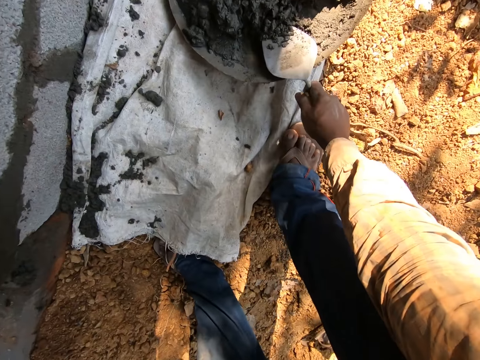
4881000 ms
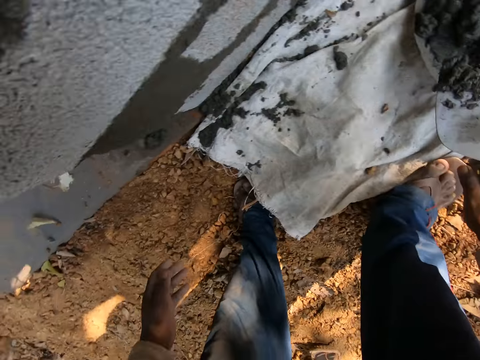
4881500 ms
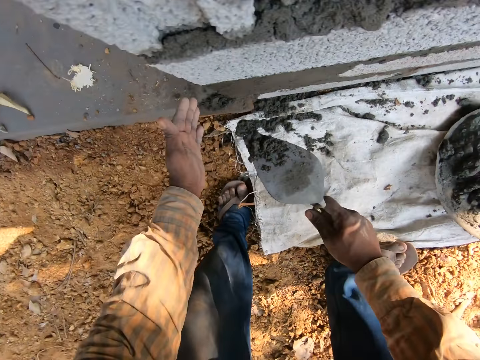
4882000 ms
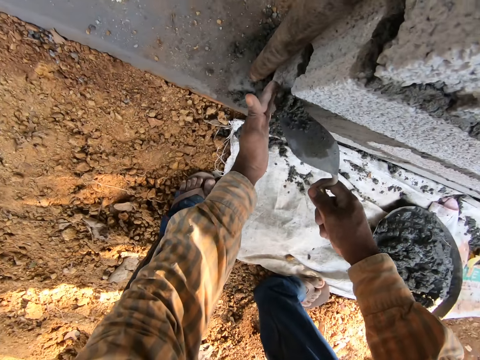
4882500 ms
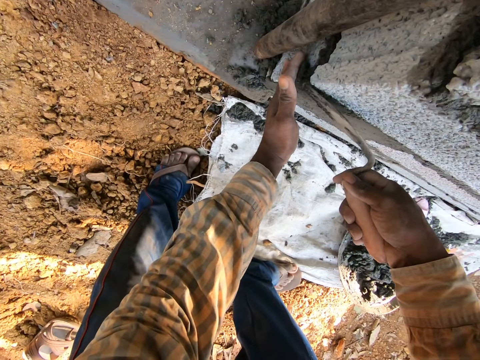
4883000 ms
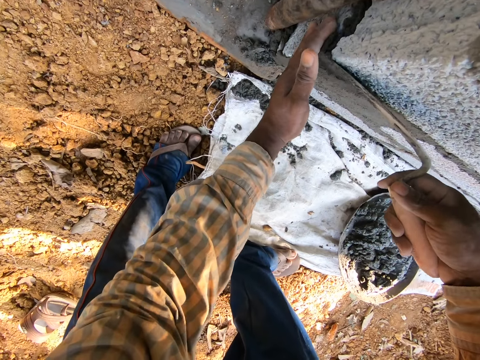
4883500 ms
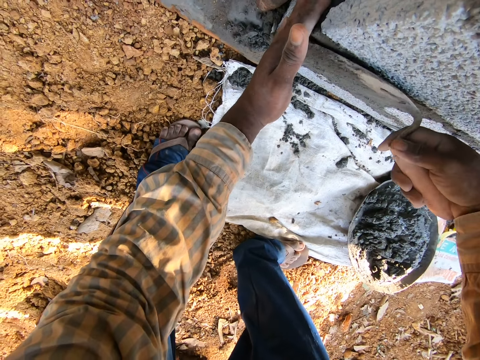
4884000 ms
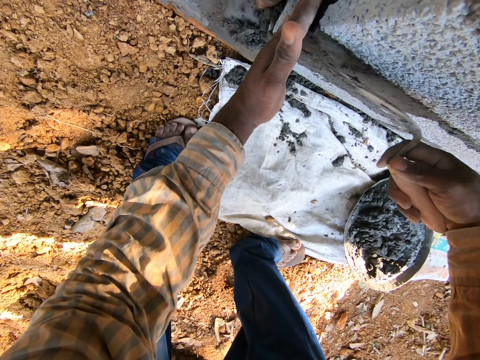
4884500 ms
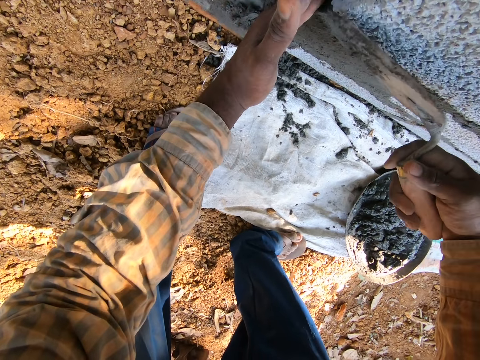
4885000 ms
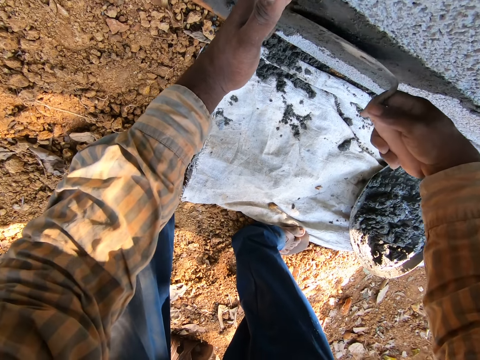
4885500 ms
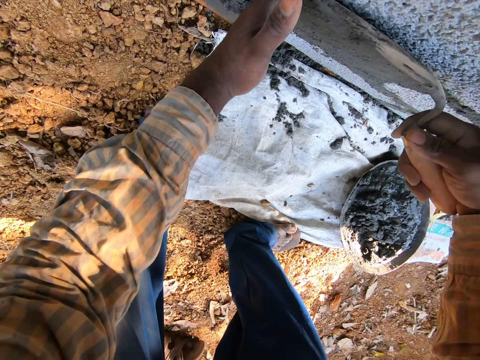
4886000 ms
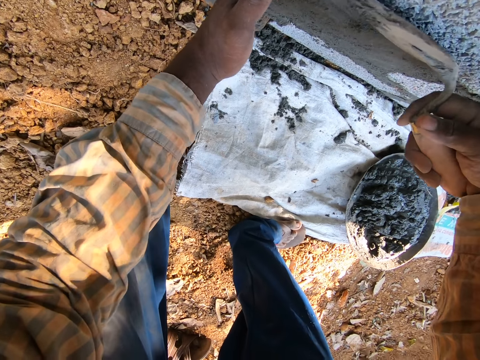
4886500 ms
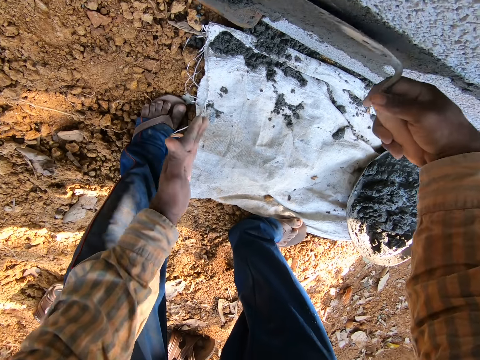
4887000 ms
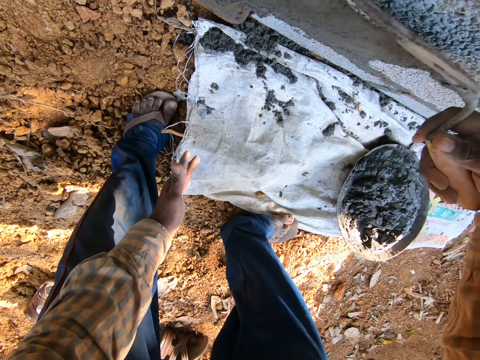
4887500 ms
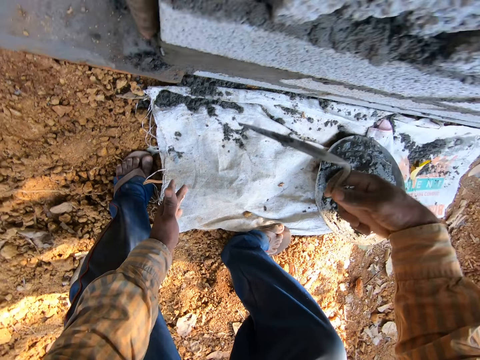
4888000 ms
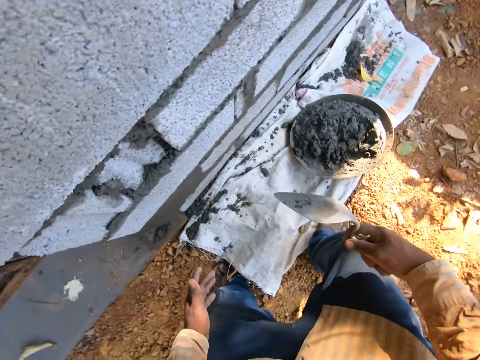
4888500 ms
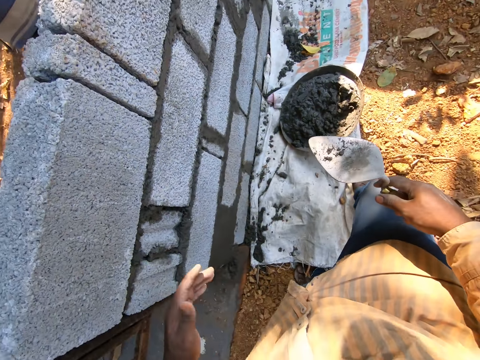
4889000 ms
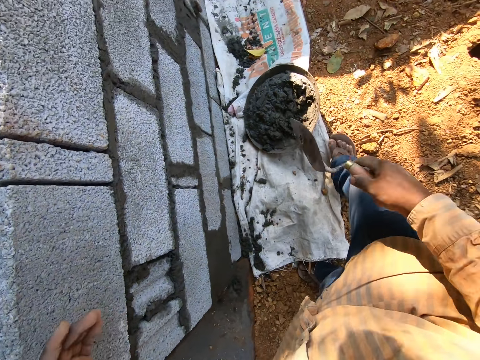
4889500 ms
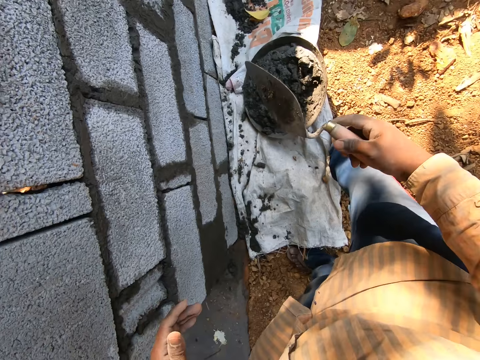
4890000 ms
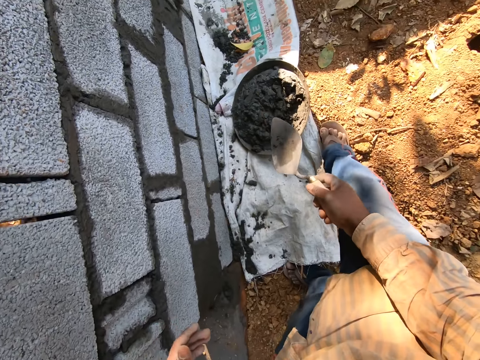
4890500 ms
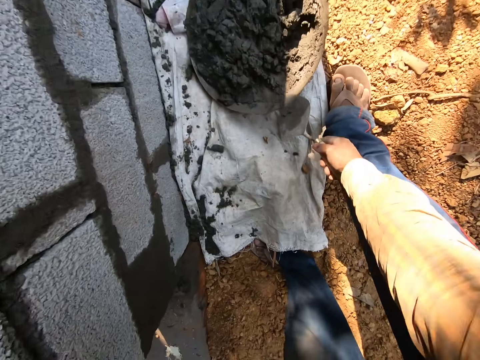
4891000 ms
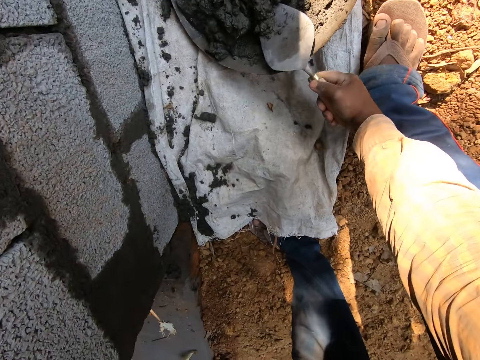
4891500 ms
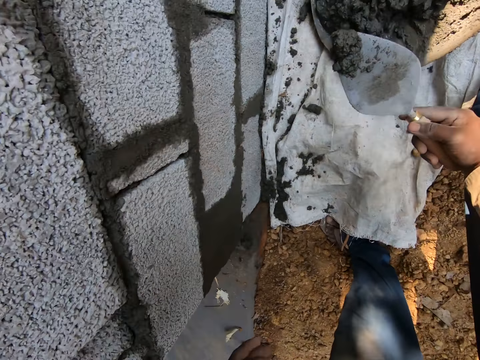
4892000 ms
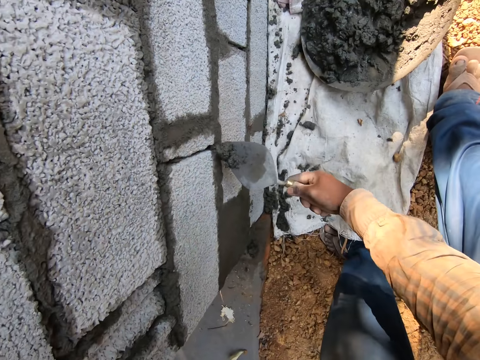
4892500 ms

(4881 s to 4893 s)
The camera wearer takes concrete or cement from the head pan with the trowel in his right hand. He plasters the wall between the blocks with the trowel in his right hand. He supports the cement with his left hand. He smoothens the cement. He removes his left hand. He stands up. He takes the concrete from the head pan with the trowel in his right hand.

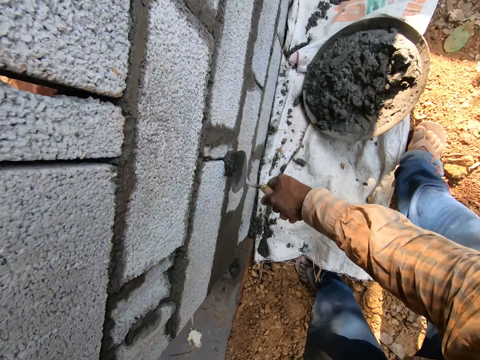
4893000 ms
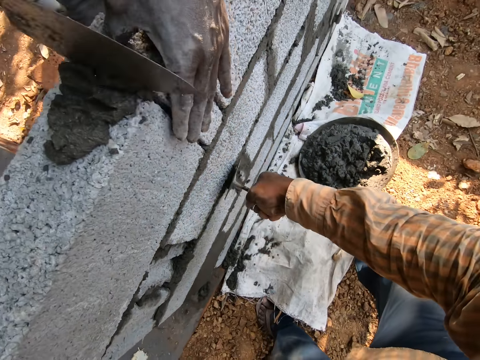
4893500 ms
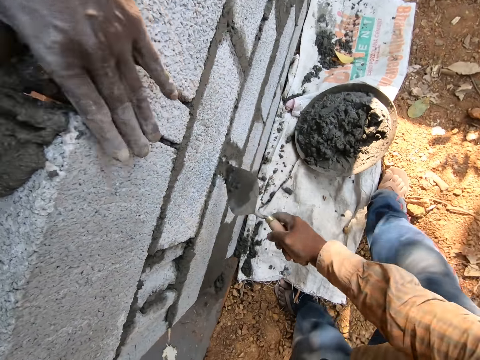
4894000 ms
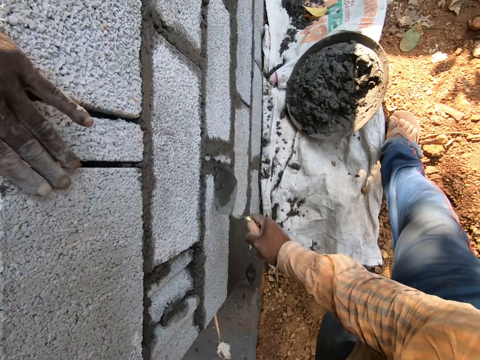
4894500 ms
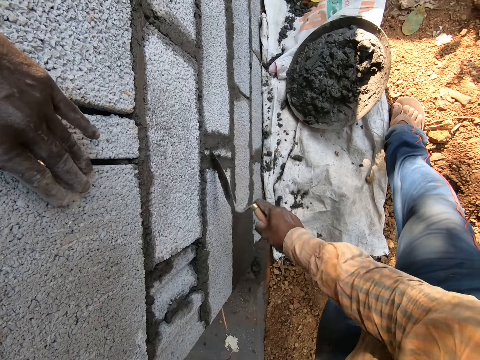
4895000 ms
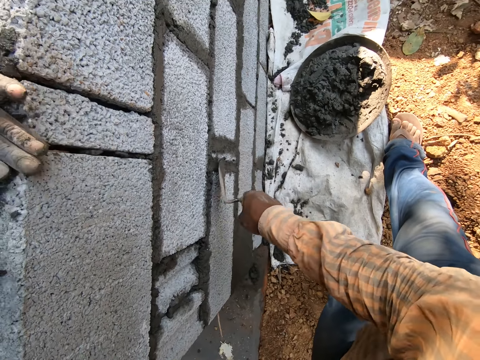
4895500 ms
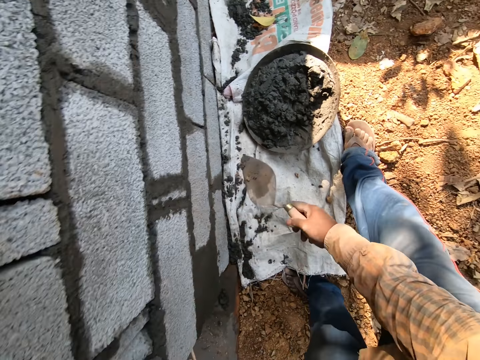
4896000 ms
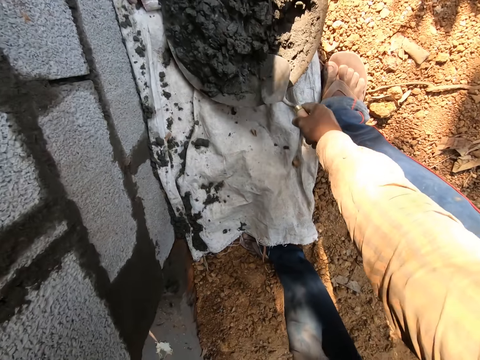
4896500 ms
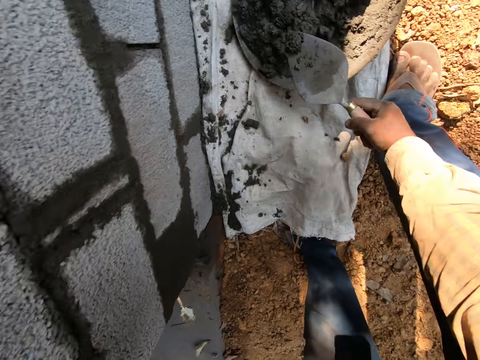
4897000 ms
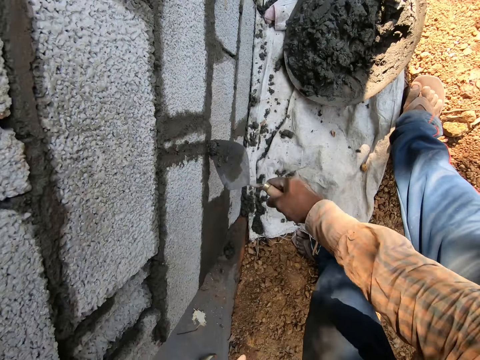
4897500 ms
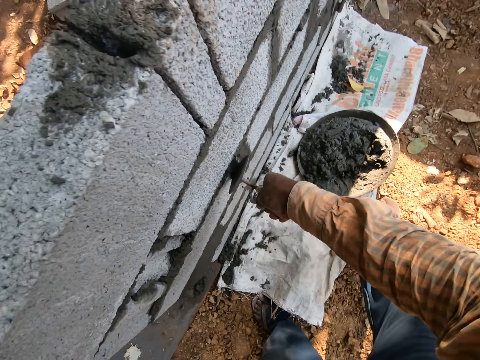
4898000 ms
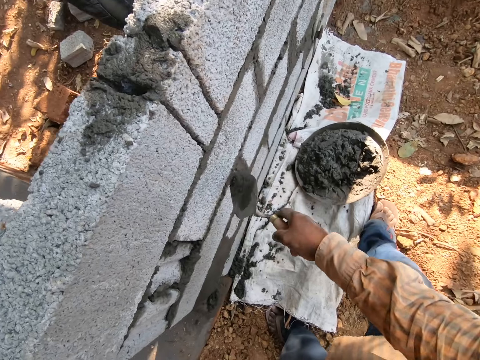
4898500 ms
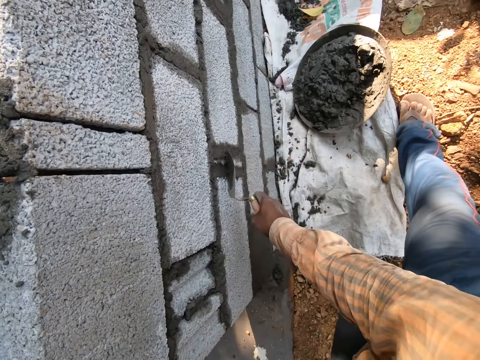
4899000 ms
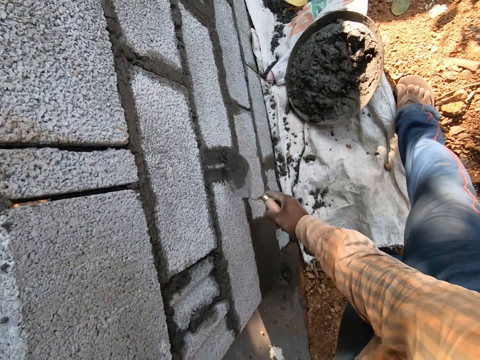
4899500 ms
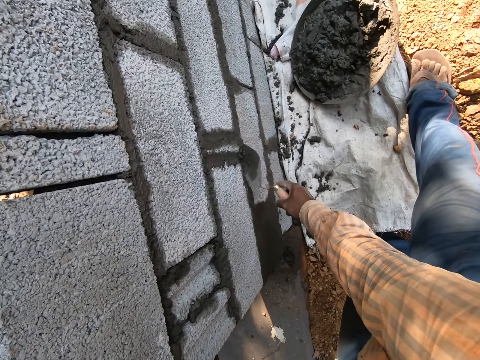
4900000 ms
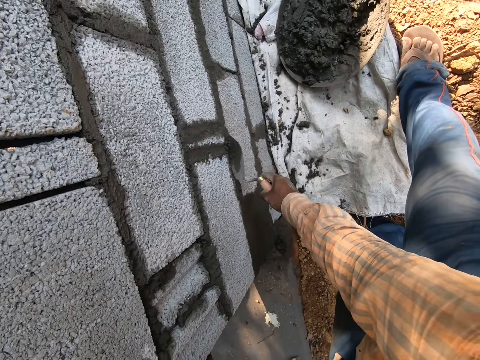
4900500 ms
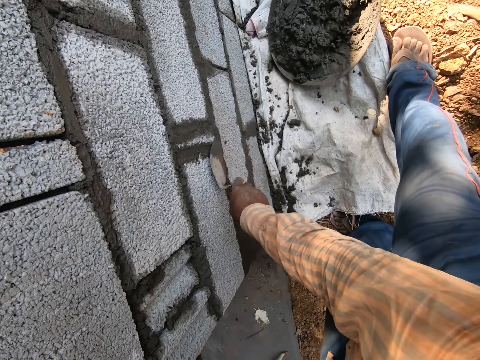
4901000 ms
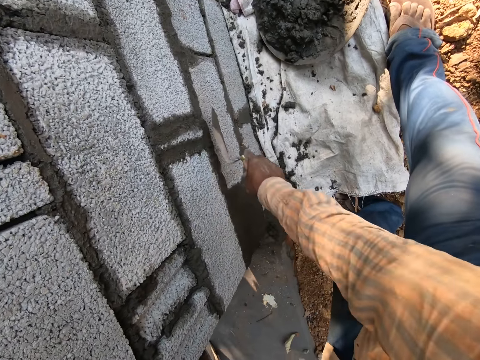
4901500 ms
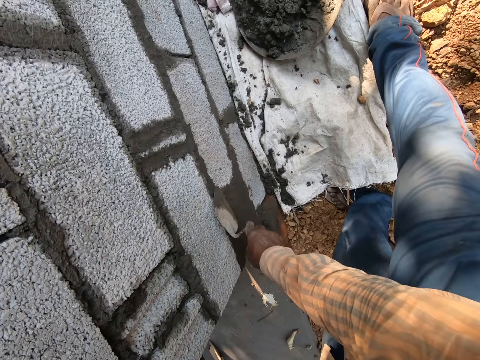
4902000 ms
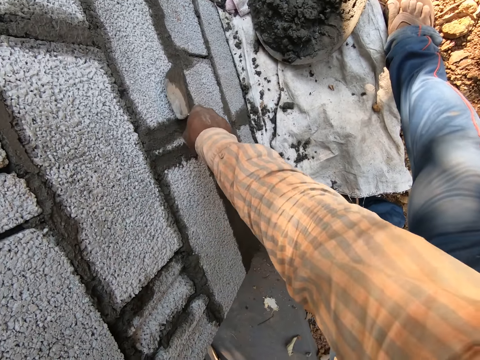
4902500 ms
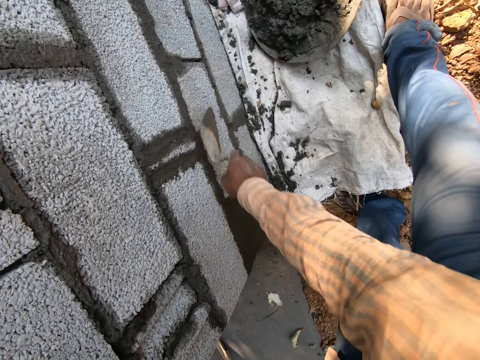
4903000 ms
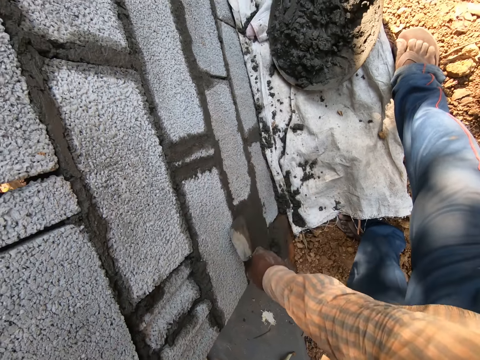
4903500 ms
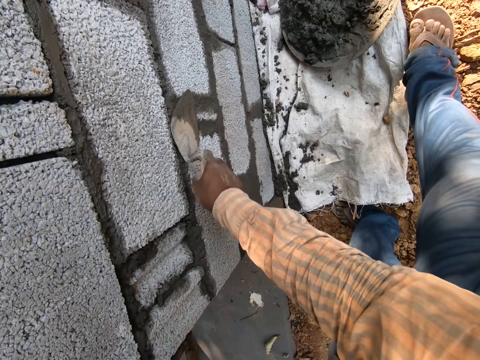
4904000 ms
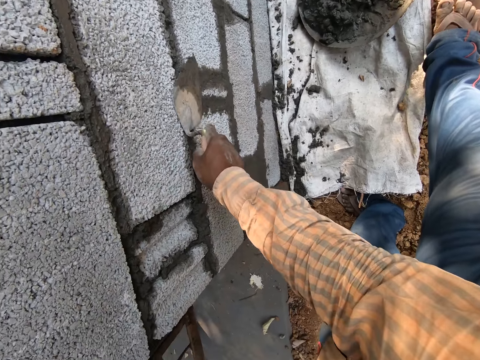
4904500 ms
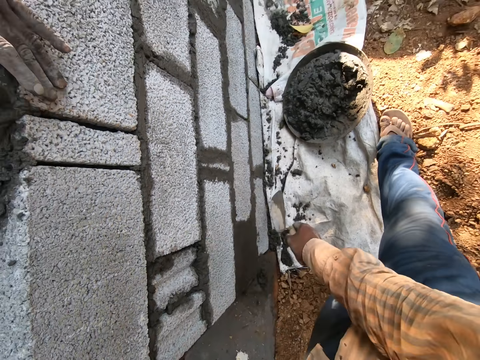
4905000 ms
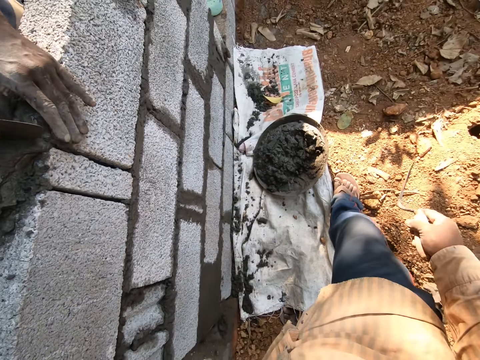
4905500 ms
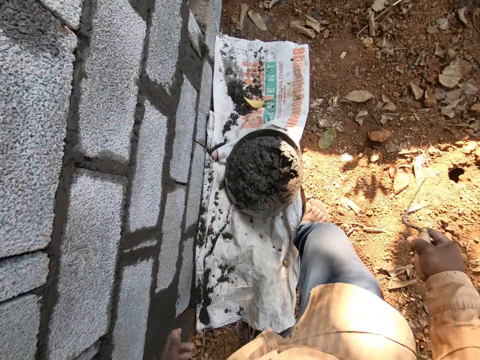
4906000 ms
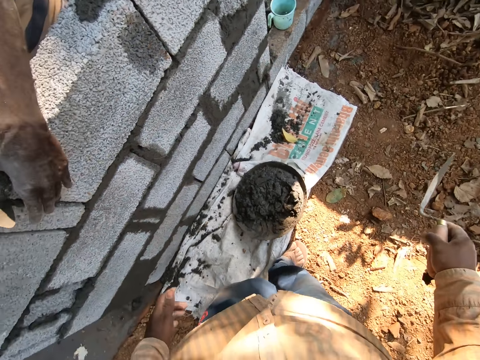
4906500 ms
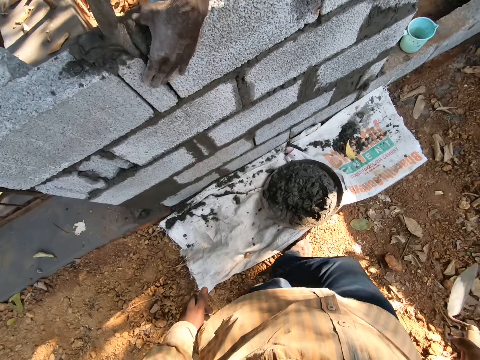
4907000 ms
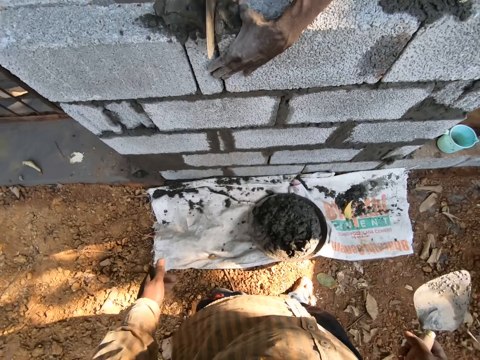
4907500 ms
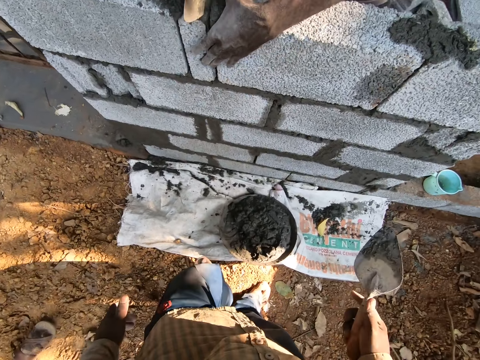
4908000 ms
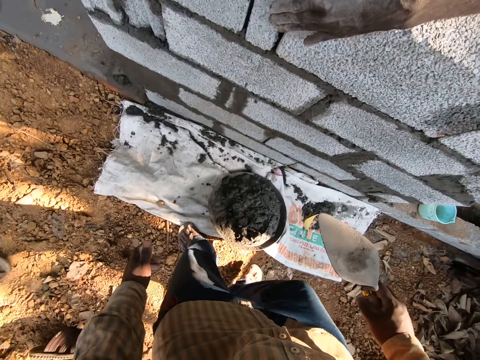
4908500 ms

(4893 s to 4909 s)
The camera wearer plasters the wall between the blocks with the trowel in his right hand. He smoothens the cement. A person holds the blocks. The camera wearer takes concrete from the head pan or tray with the trowel in his right hand. He plasters the wall between the blocks with the trowel in his right hand. He smoothens the cement. He moves towards the tray.
